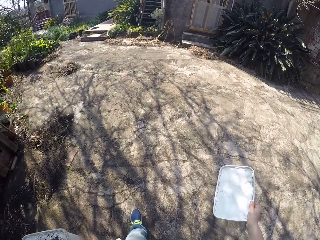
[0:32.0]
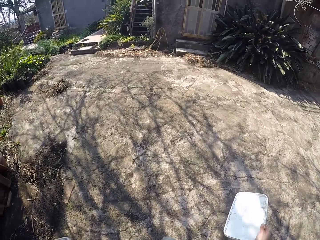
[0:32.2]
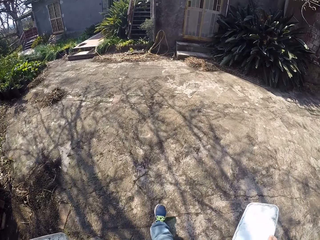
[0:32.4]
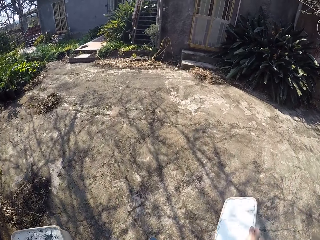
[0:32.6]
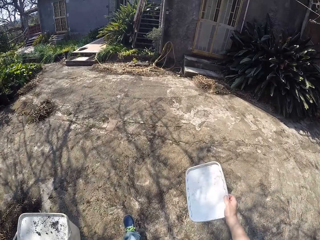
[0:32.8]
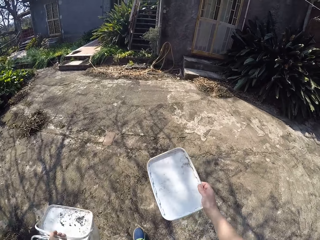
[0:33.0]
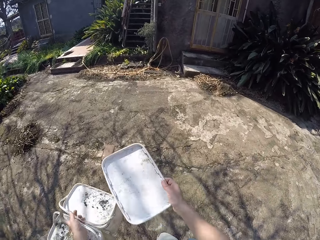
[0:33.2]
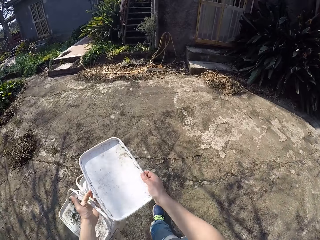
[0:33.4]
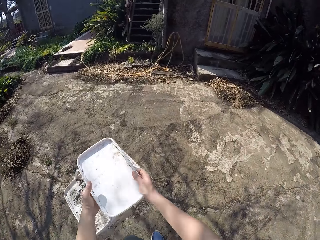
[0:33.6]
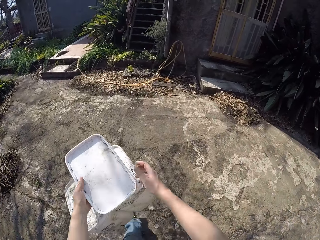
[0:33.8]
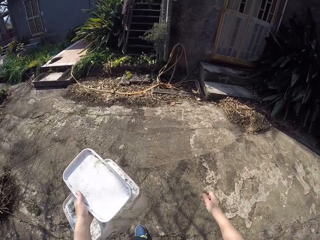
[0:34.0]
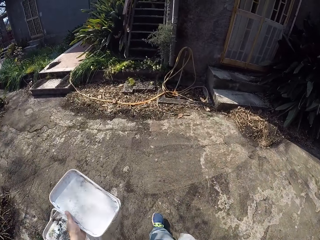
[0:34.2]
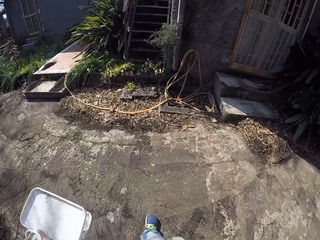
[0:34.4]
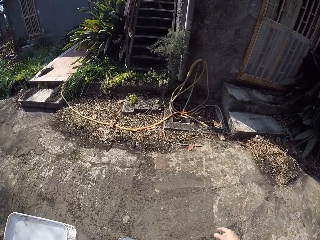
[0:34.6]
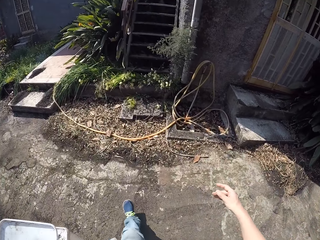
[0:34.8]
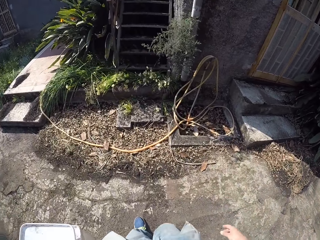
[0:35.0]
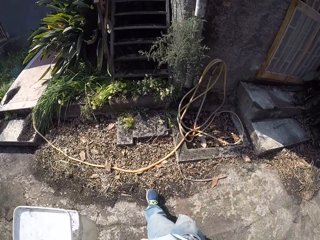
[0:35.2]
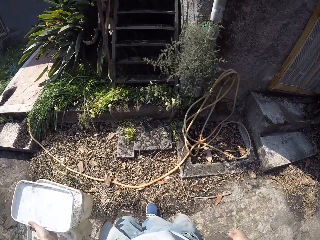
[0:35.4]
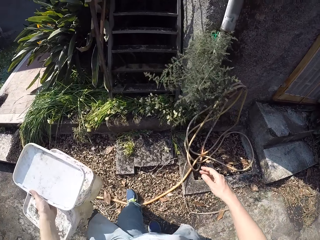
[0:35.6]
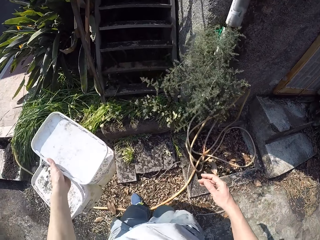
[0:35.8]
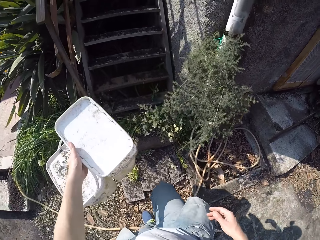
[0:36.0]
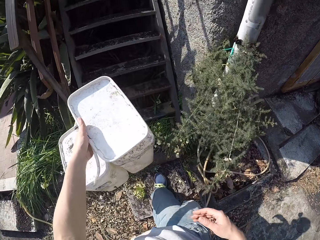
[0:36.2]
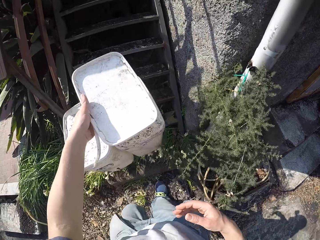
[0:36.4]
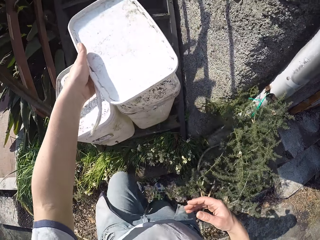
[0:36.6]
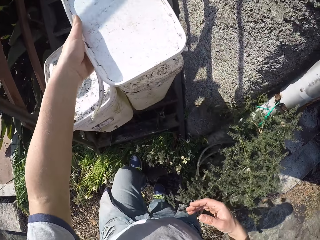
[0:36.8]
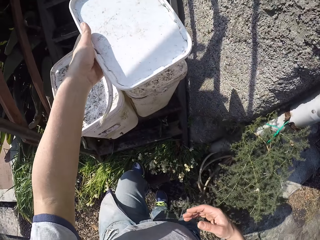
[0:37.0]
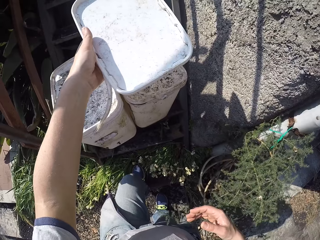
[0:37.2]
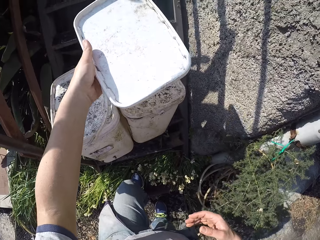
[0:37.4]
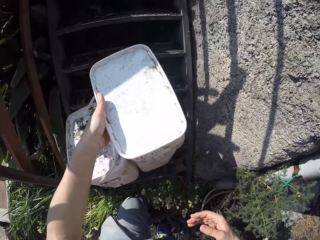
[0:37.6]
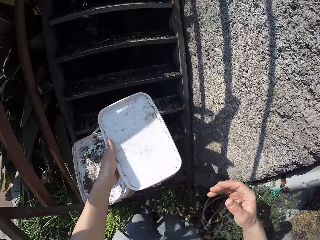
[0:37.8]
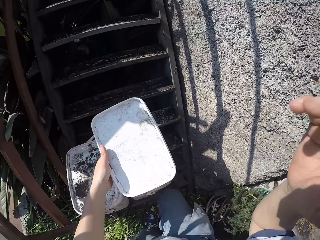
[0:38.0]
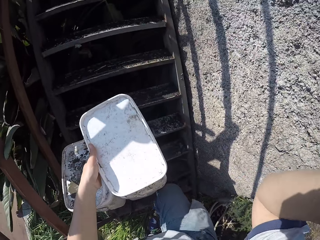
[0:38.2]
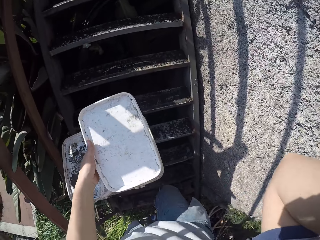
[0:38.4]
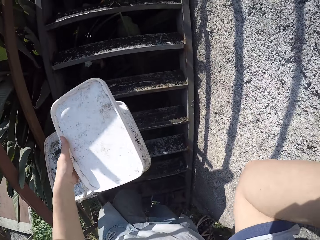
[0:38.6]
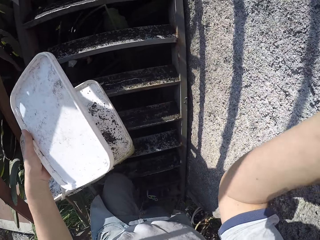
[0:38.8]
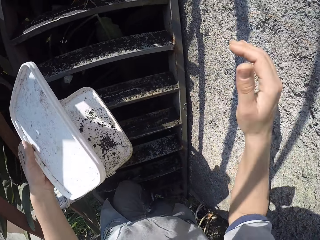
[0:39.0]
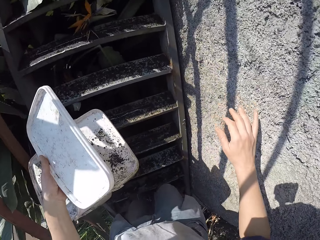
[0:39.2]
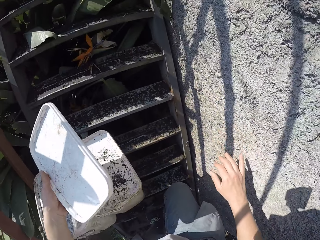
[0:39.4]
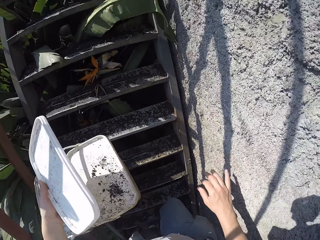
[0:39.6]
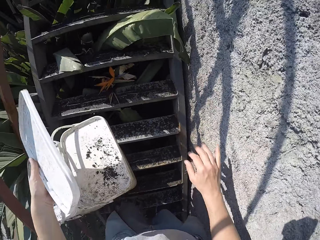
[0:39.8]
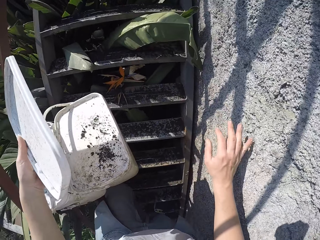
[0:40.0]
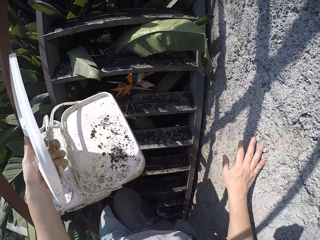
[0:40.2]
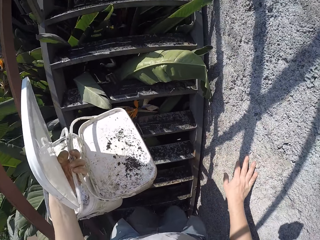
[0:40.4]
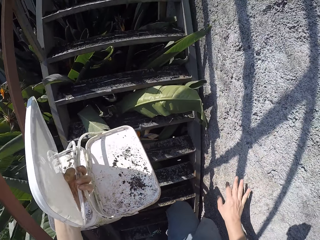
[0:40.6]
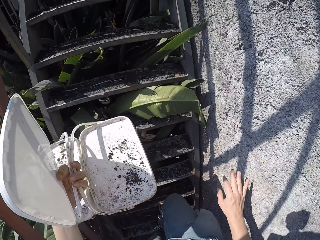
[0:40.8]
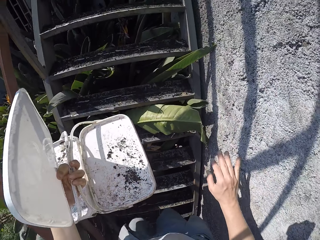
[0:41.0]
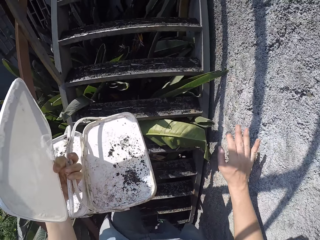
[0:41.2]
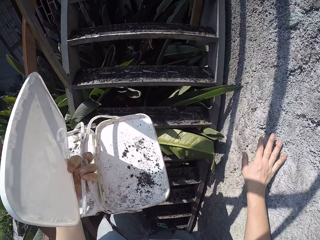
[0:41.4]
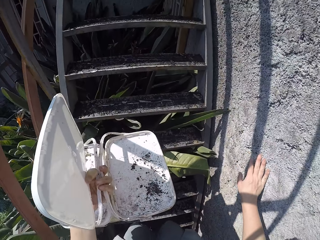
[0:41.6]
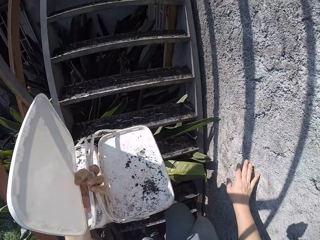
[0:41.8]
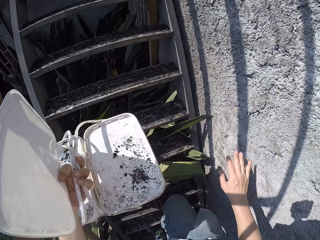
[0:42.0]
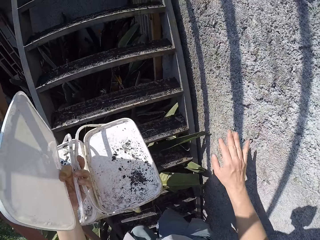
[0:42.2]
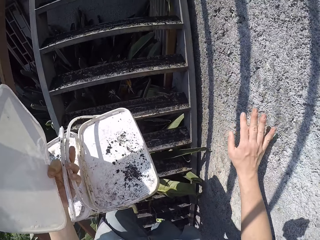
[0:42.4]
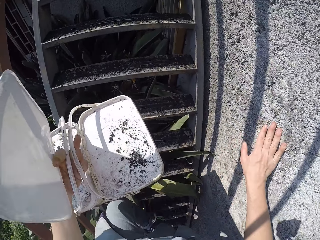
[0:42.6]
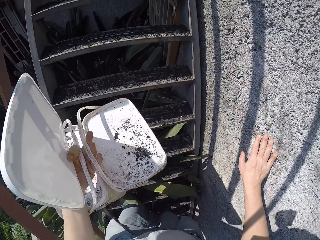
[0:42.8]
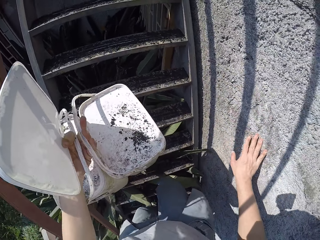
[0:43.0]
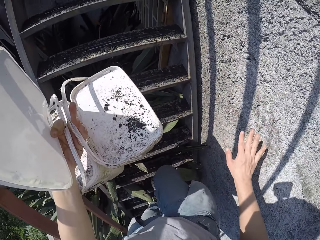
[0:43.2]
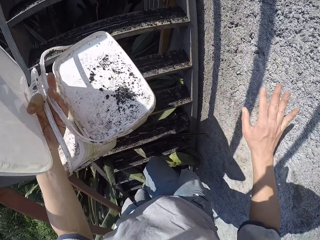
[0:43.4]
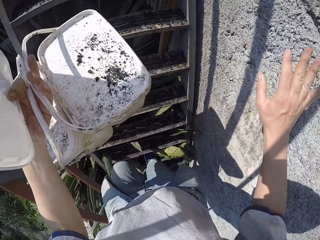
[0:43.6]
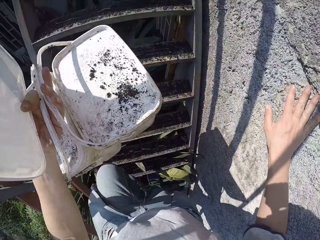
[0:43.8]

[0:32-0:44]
The camera wearer holds the lids with his left hand. He walks towards the house. He walks upstairs.

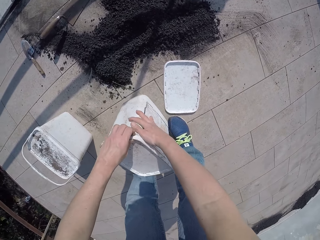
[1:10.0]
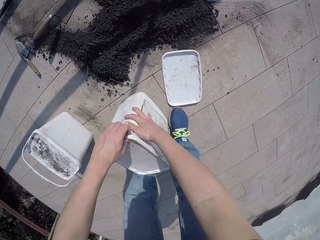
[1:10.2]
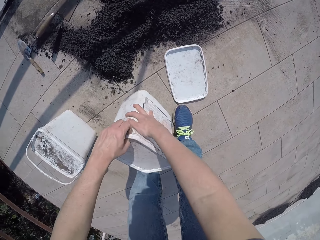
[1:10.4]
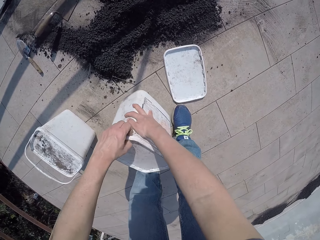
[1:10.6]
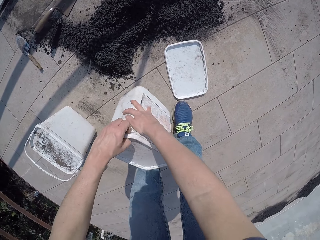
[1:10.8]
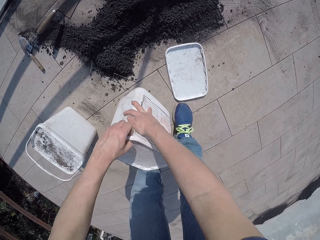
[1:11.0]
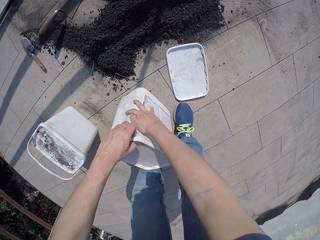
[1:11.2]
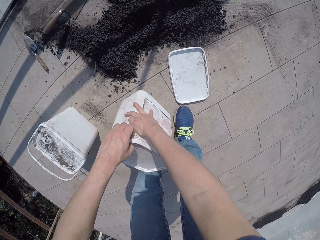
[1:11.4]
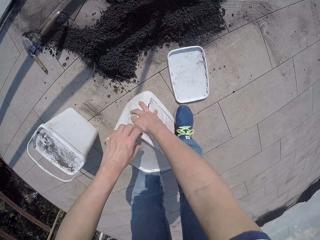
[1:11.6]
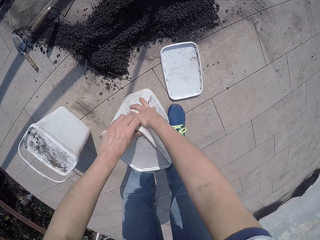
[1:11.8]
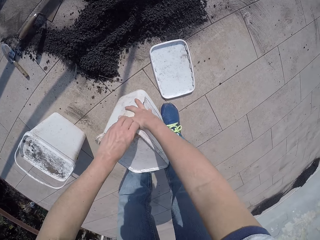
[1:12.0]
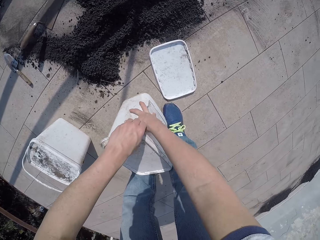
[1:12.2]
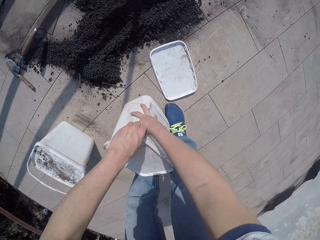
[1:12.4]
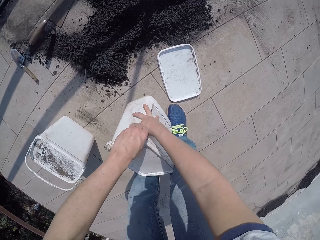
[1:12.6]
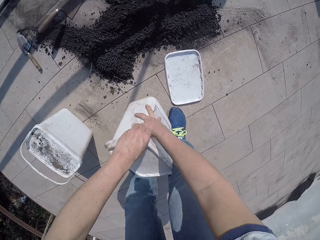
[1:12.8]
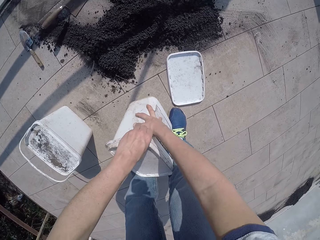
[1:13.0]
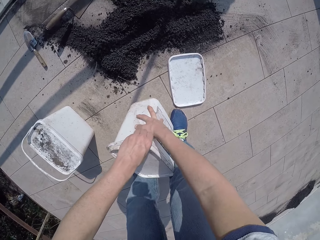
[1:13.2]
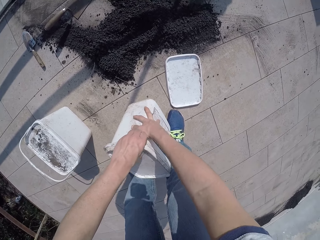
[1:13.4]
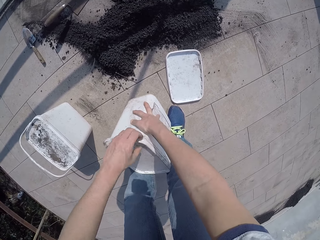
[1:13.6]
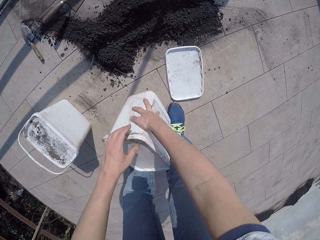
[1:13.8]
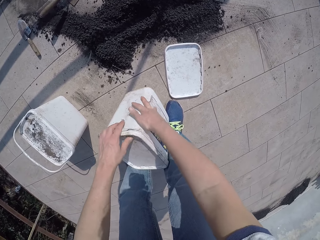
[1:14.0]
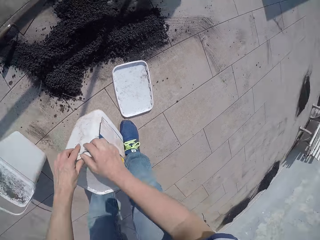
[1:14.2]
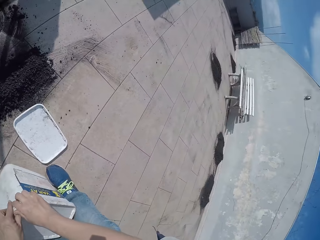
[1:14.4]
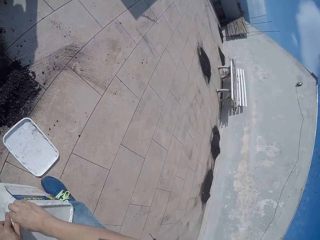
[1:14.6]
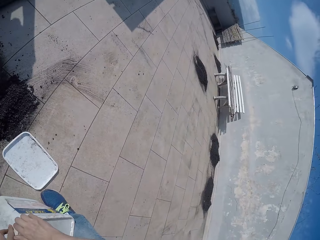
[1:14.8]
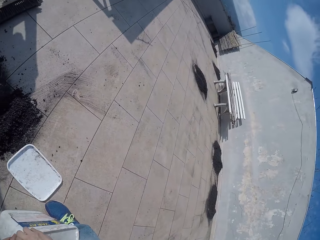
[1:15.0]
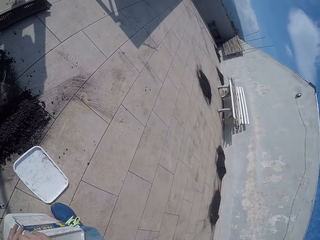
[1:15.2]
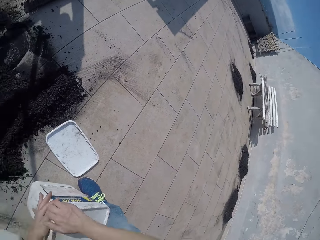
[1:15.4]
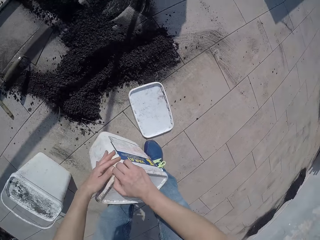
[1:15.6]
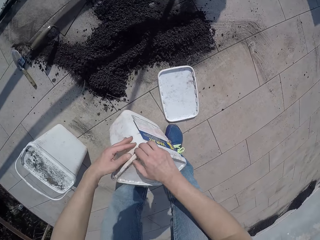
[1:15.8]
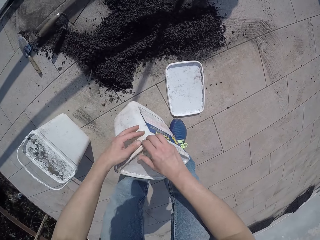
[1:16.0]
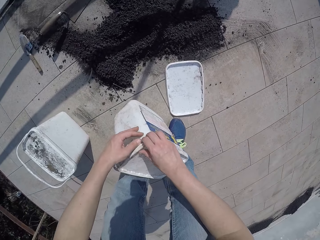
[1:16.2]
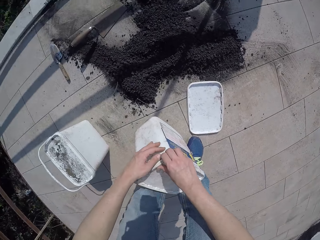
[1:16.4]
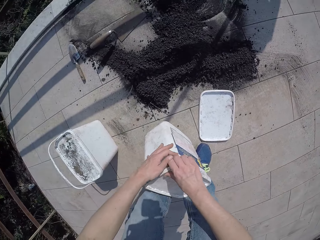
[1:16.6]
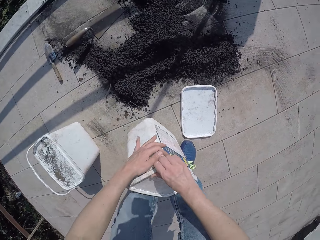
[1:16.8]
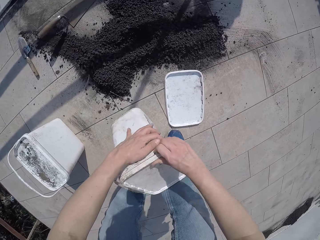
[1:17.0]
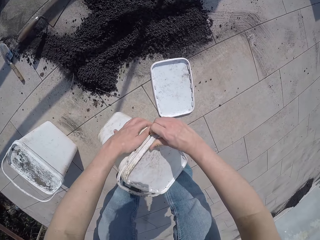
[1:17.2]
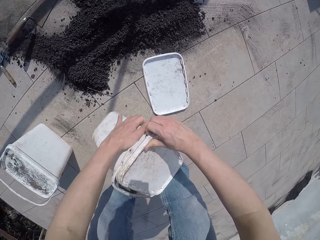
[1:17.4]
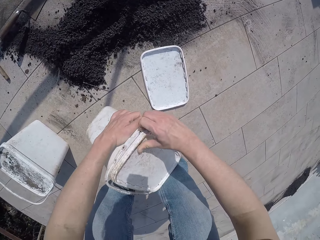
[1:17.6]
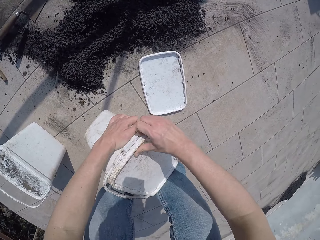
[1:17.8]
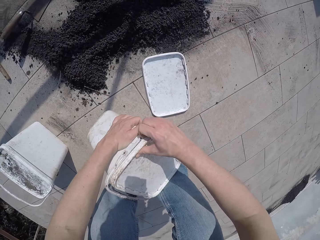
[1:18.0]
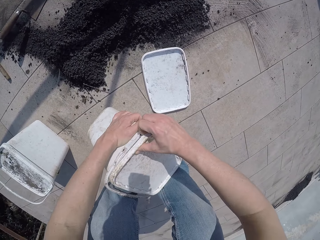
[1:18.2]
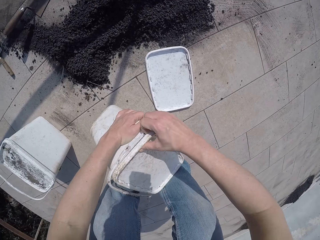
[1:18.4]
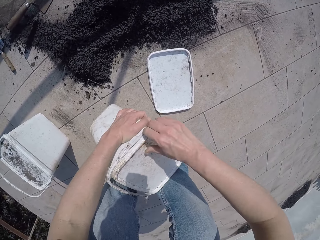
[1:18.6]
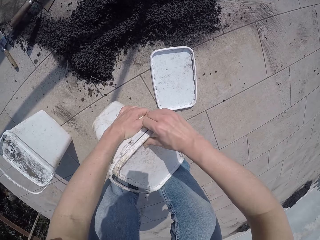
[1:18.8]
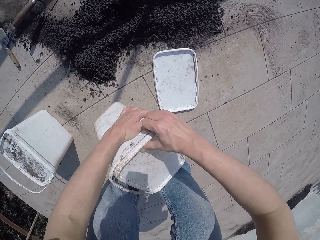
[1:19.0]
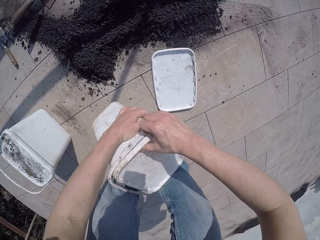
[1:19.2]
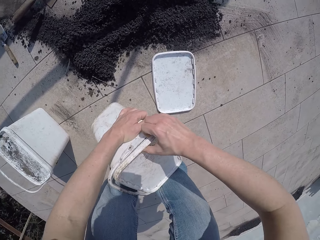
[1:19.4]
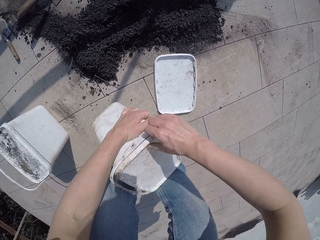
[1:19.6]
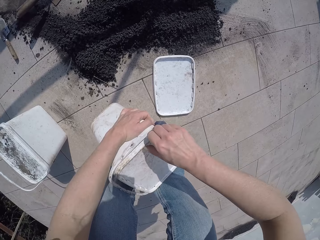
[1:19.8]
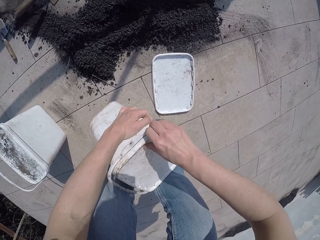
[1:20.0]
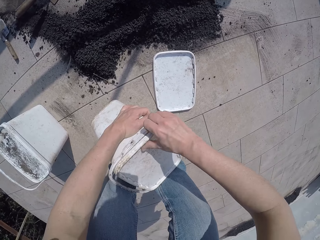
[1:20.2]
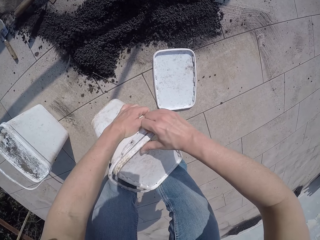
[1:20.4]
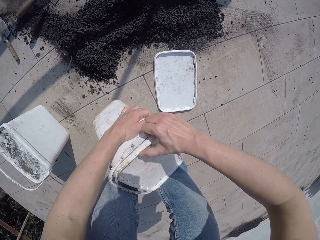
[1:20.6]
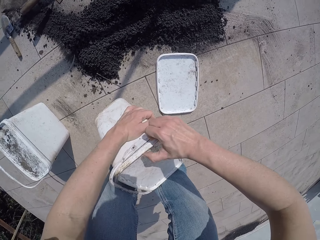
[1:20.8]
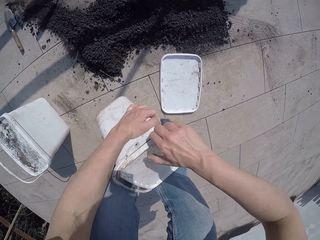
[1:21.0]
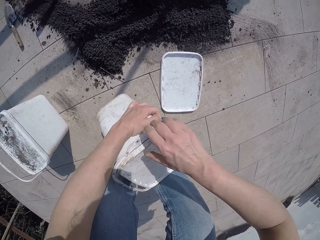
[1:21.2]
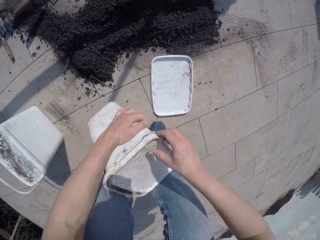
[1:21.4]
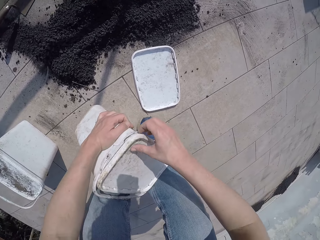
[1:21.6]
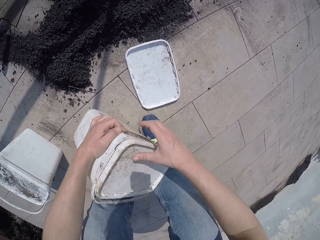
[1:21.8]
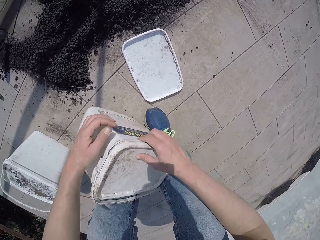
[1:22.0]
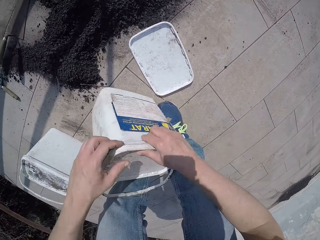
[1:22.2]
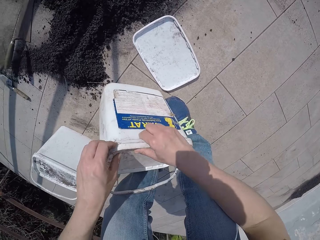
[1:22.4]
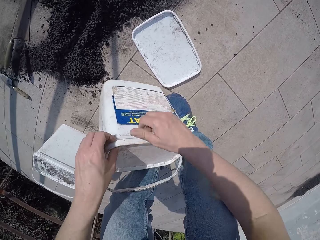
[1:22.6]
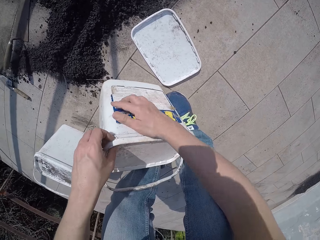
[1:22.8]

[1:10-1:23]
The camera wearer opens the bucket.
